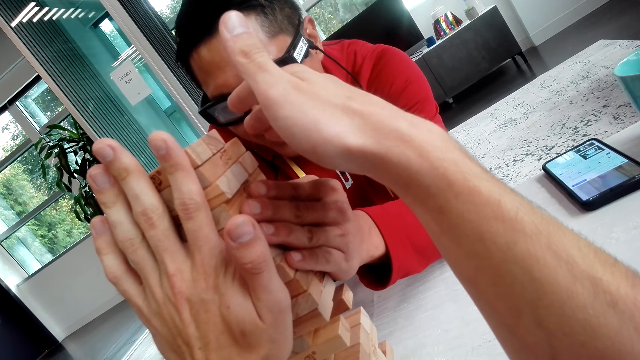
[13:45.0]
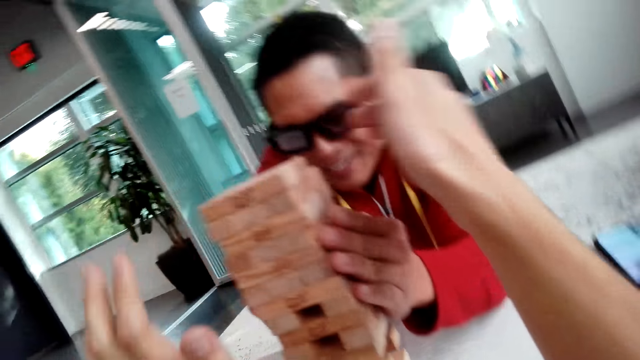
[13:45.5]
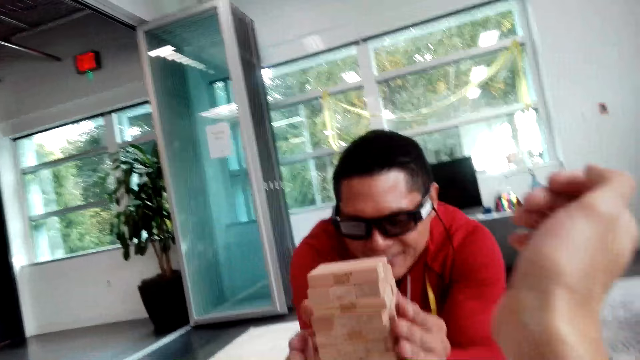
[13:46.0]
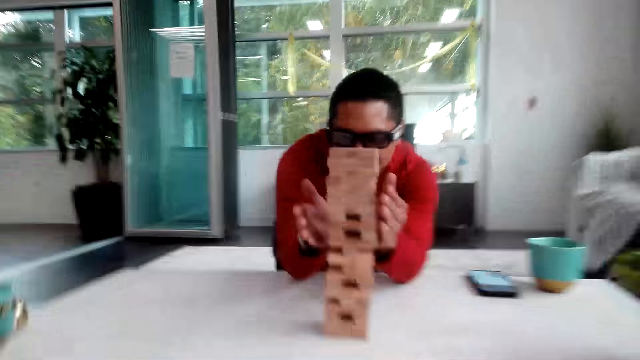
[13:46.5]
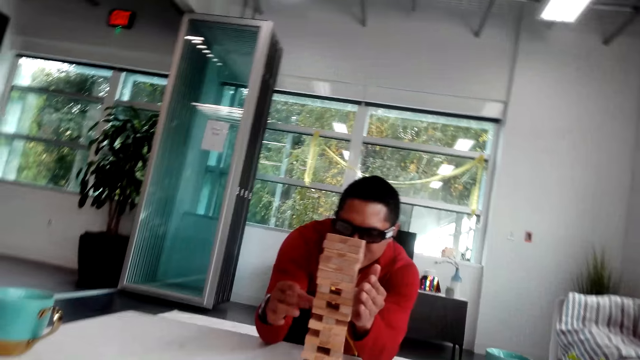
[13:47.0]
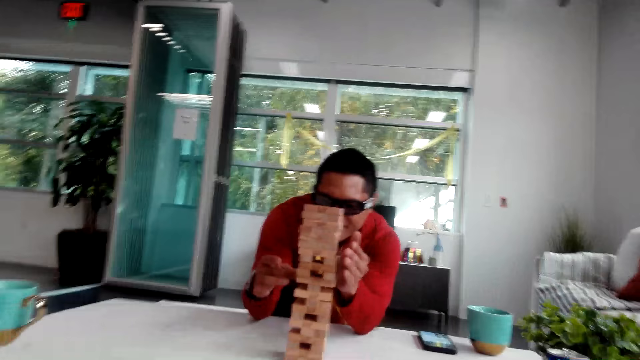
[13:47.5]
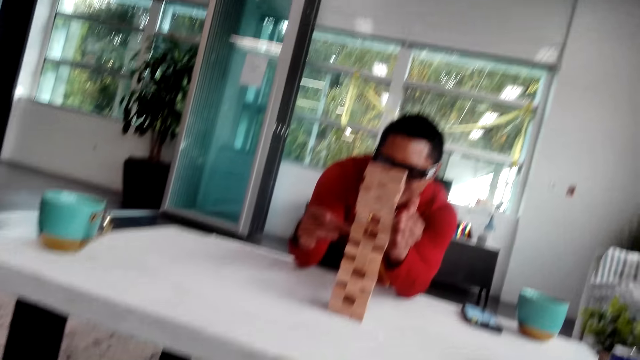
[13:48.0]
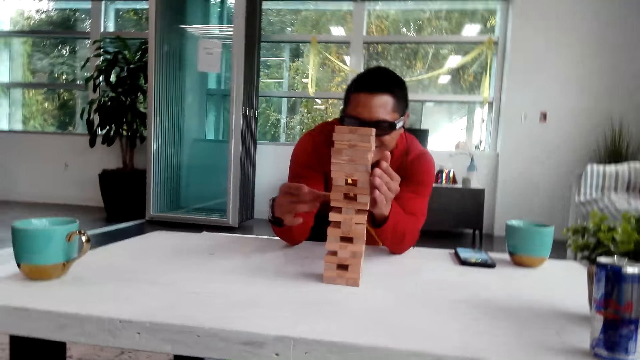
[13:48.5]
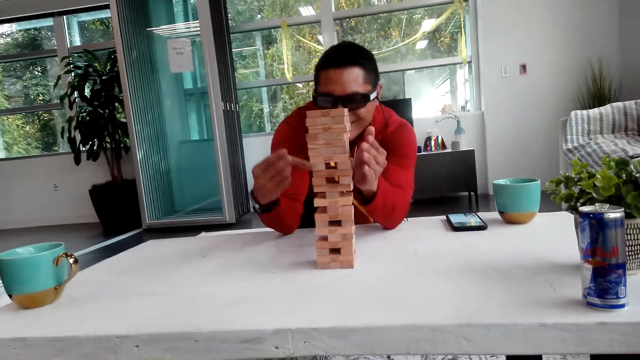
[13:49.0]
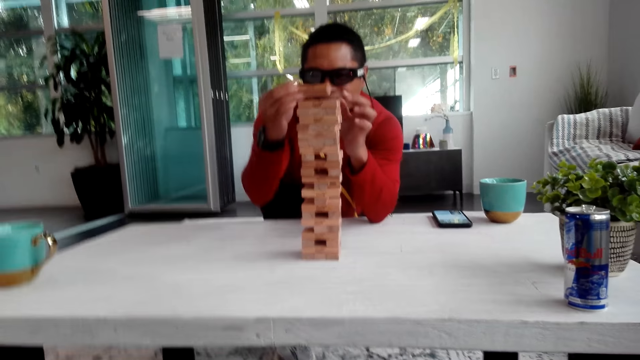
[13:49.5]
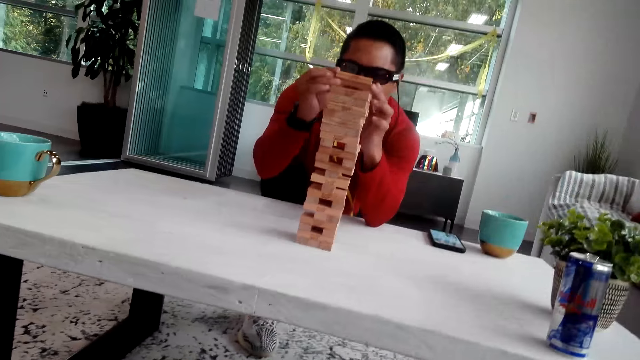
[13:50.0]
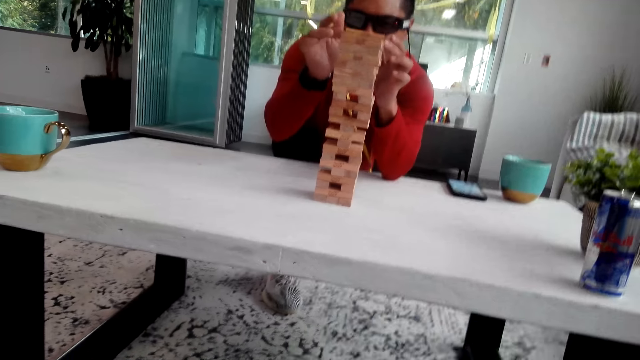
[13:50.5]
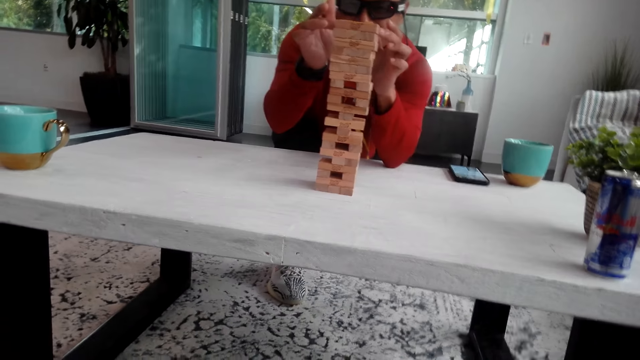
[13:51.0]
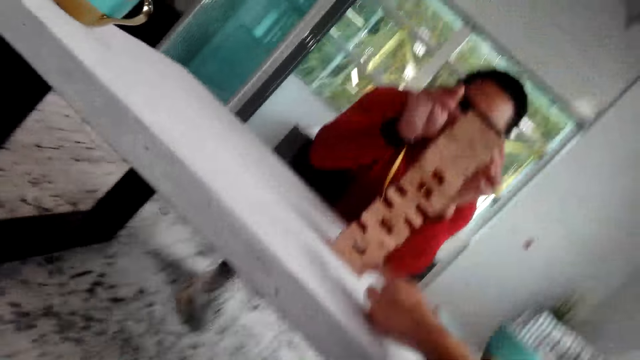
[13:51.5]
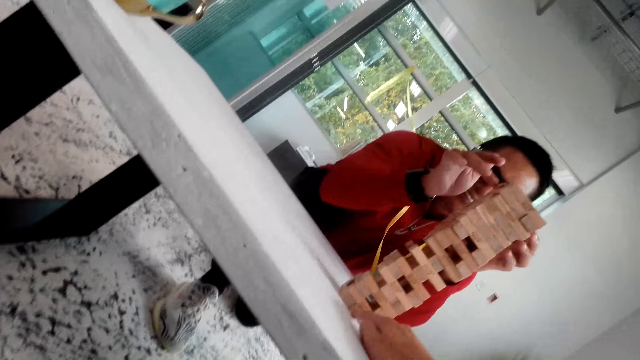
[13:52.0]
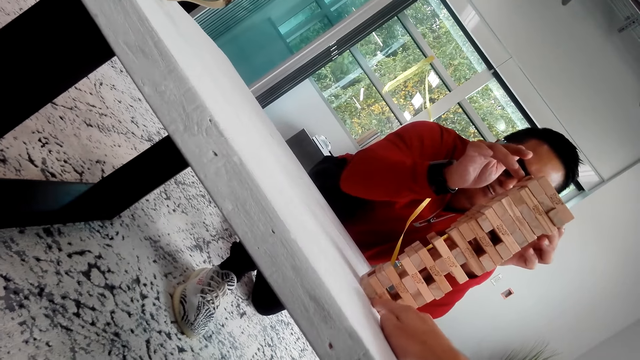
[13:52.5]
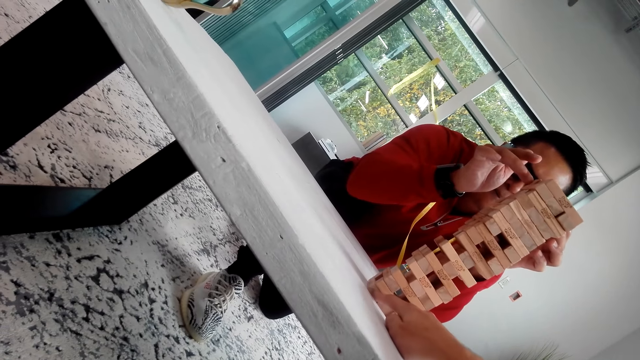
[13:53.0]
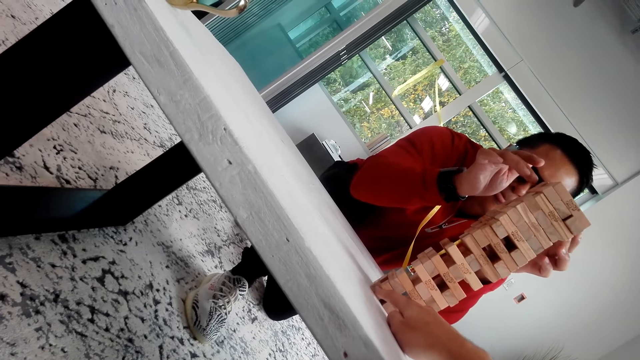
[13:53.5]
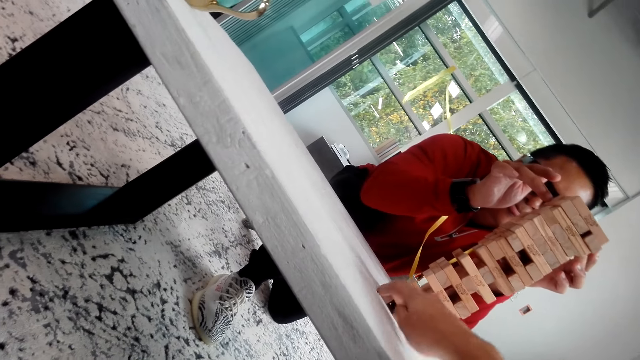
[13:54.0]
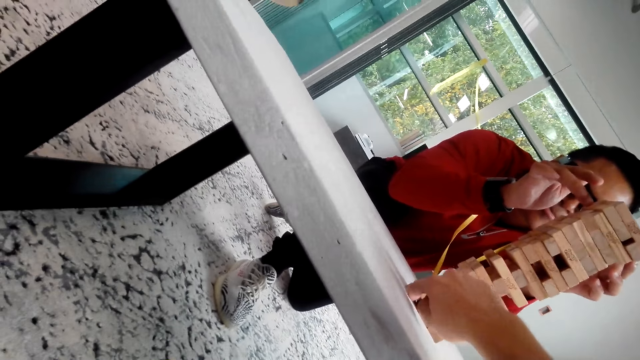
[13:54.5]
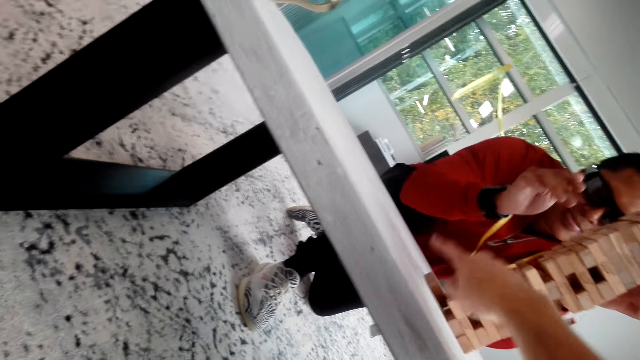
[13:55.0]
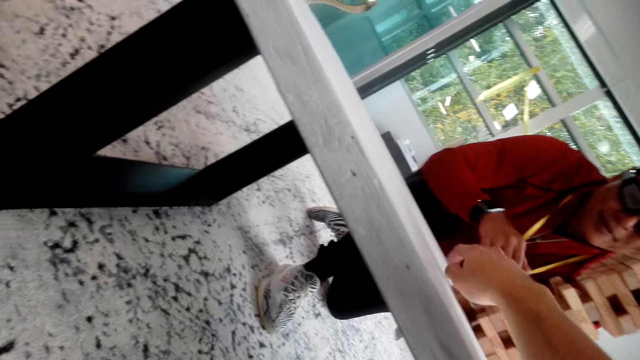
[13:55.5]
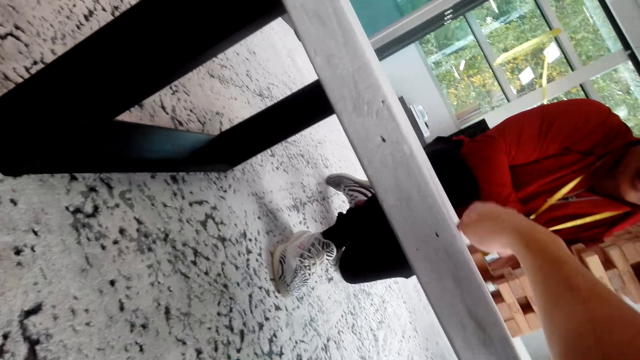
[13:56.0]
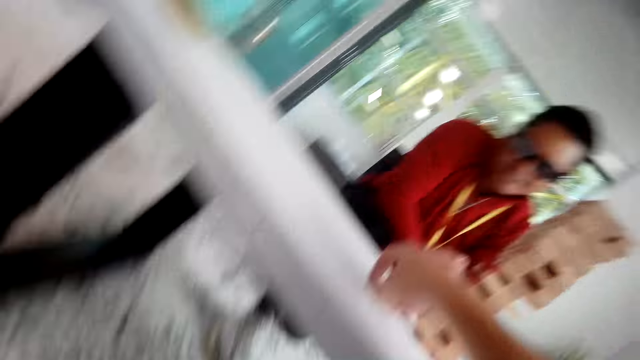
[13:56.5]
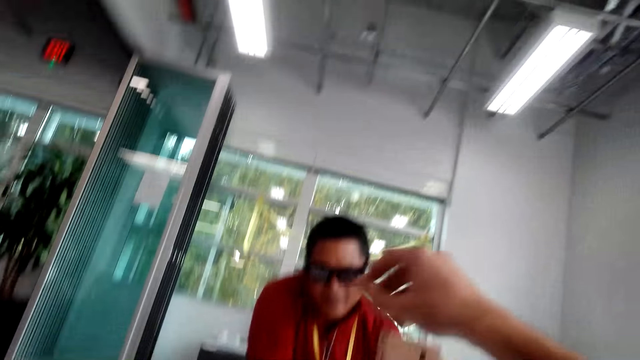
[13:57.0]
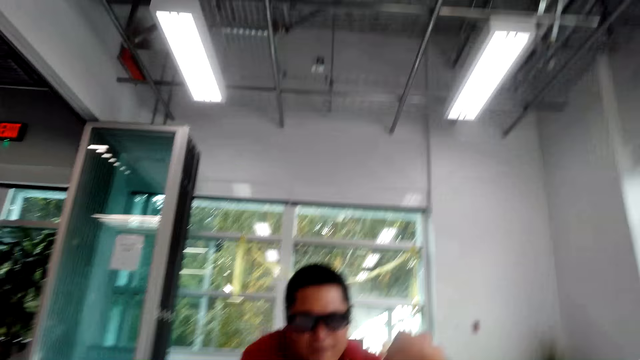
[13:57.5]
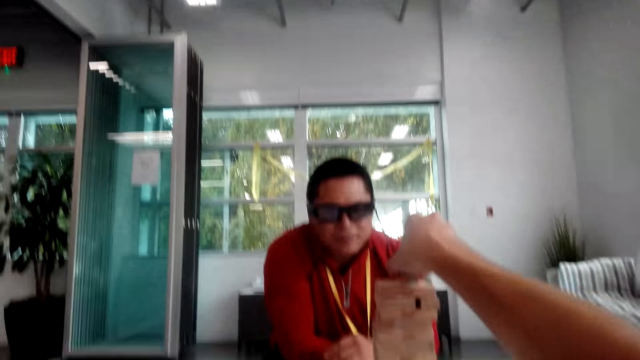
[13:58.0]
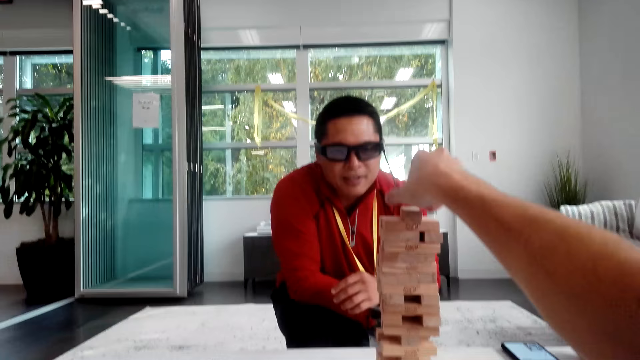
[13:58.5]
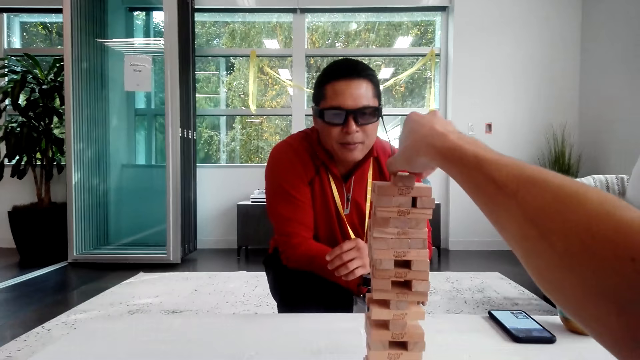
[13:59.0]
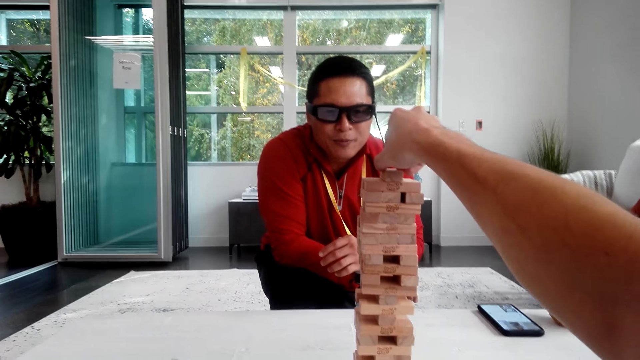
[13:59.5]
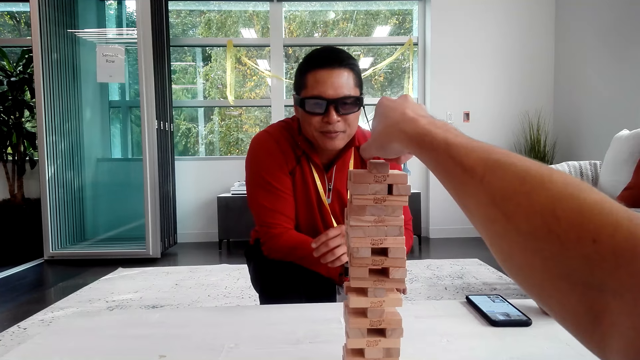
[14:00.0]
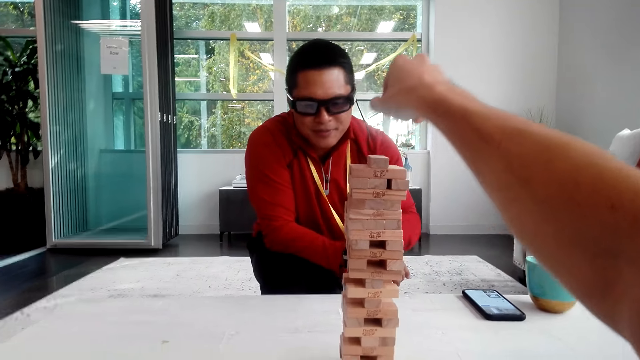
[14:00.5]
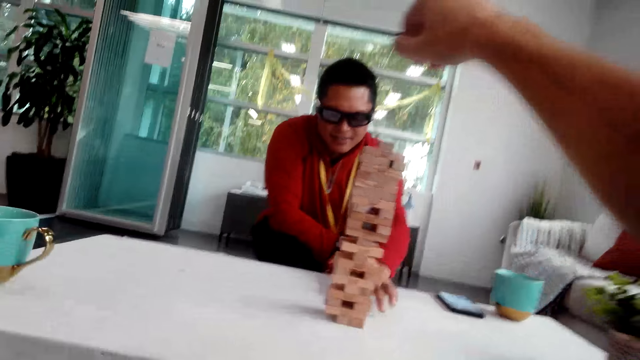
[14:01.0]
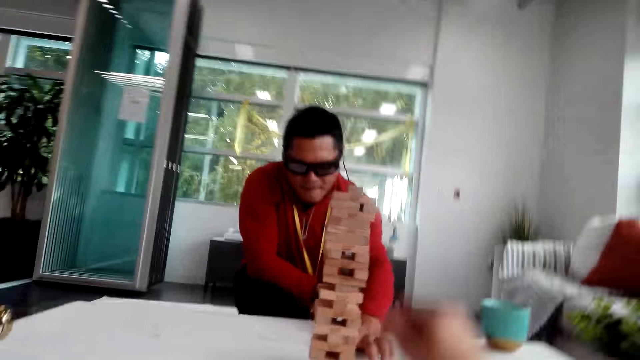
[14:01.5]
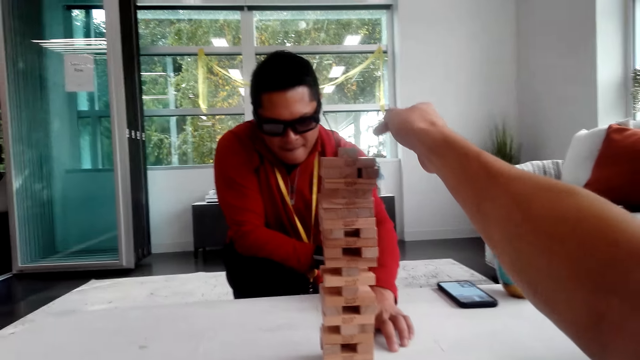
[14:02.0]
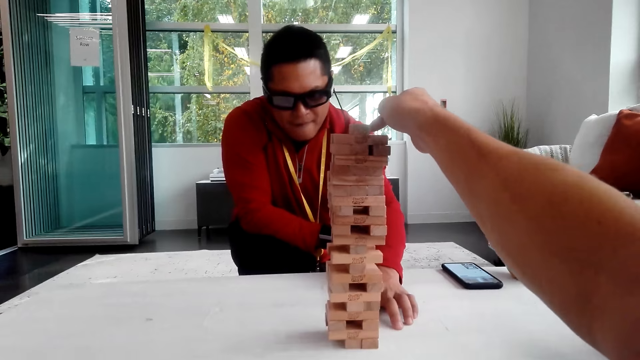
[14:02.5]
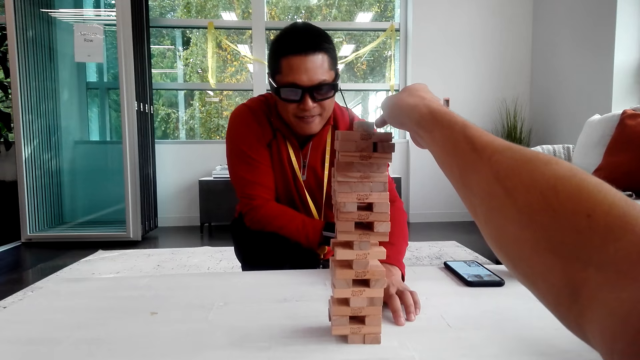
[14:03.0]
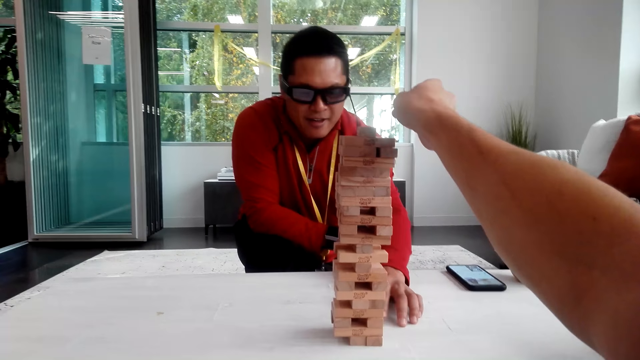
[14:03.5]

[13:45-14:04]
A man takes the jenga or wooden block. The man puts the wooden block on the tower. The camera wearer pushes the wooden block. The man holds the jenga. The camera wearer removes the jenga and takes the jenga. They put the wooden block on the tower. The man pulls the jenga. The camera wearer pushes the wooden block on the tower.

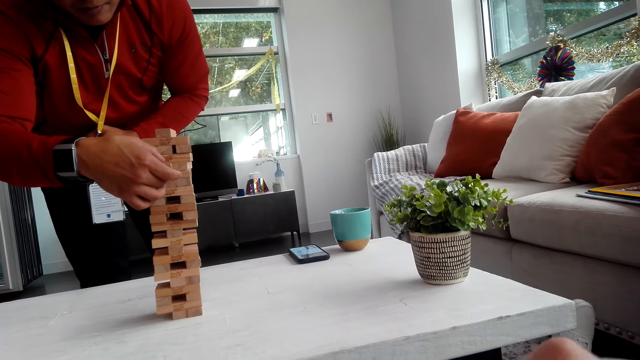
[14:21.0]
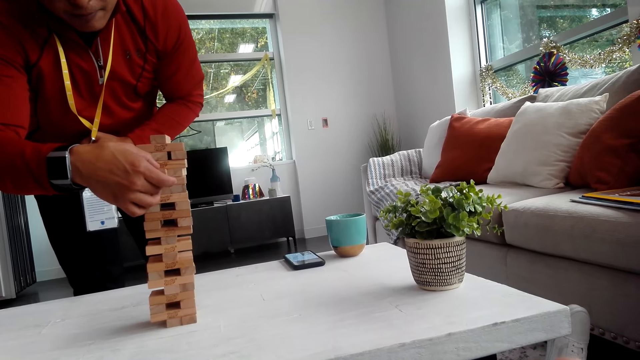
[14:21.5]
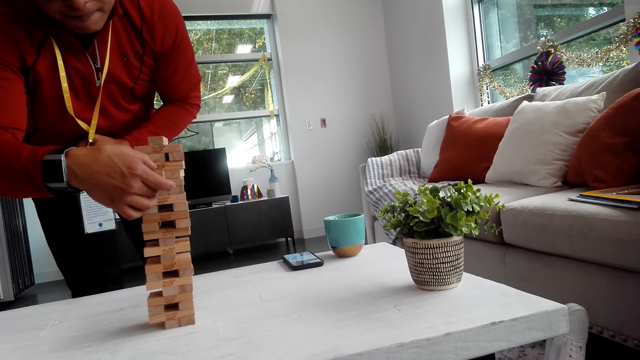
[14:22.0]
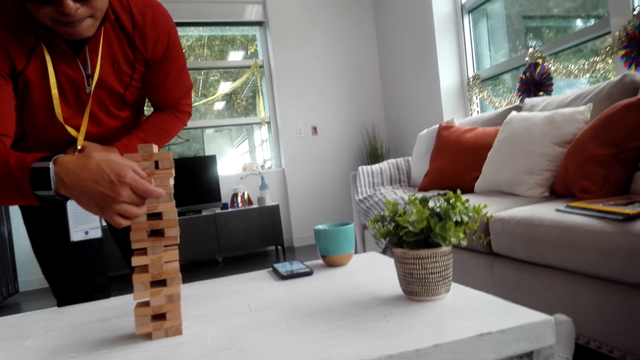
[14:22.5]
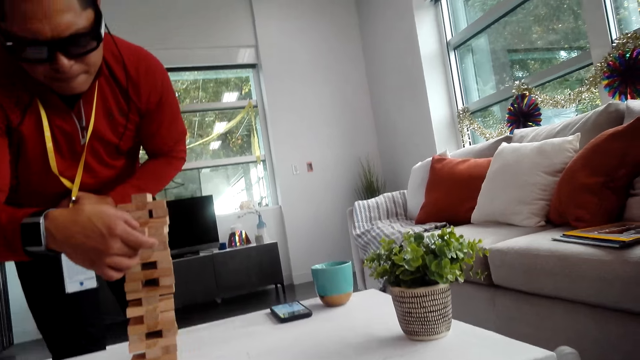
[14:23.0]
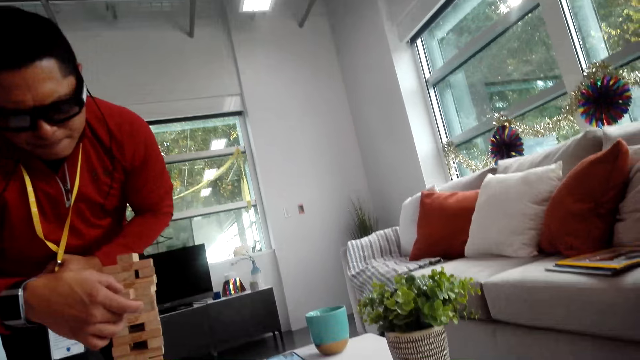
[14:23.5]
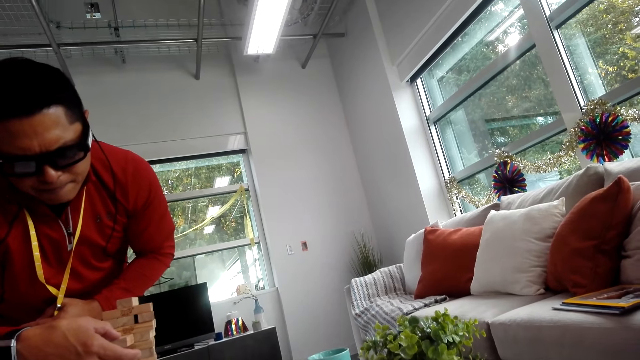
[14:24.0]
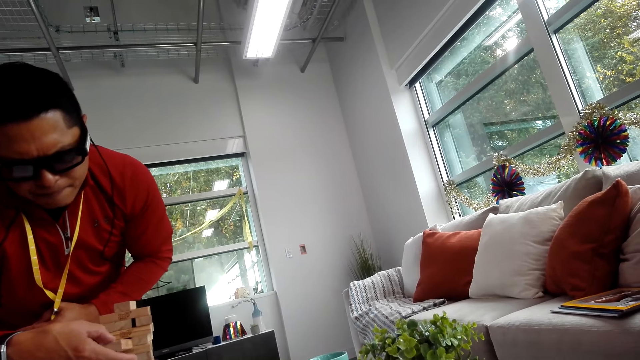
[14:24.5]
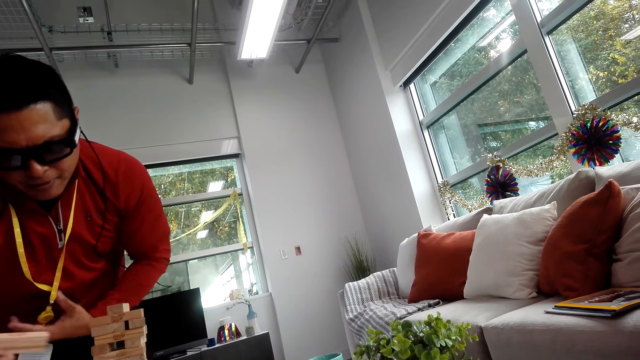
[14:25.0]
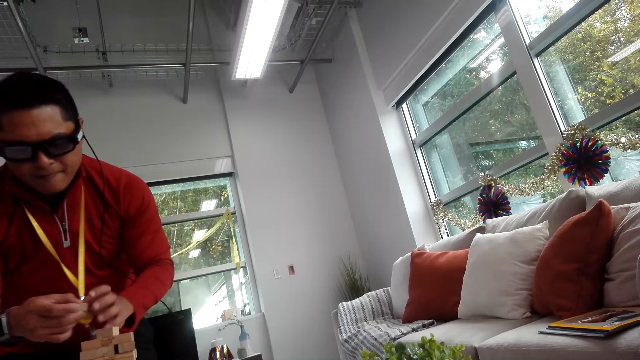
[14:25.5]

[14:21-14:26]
A man pulls the wooden block.
